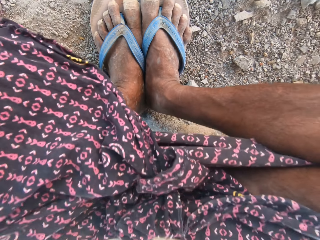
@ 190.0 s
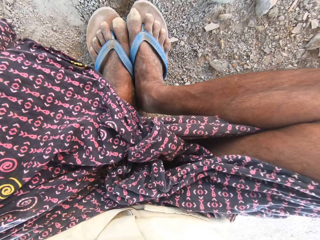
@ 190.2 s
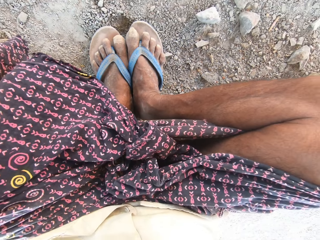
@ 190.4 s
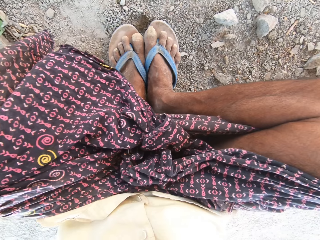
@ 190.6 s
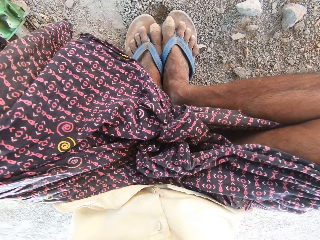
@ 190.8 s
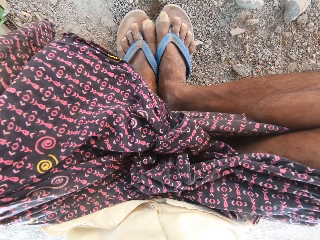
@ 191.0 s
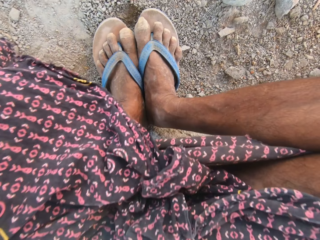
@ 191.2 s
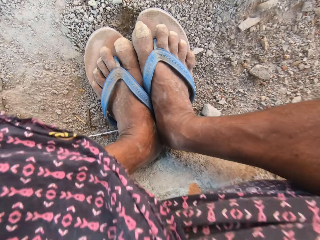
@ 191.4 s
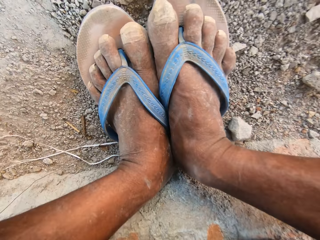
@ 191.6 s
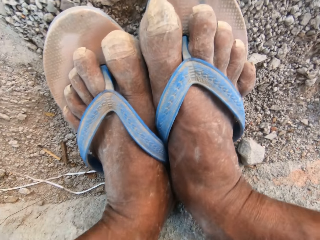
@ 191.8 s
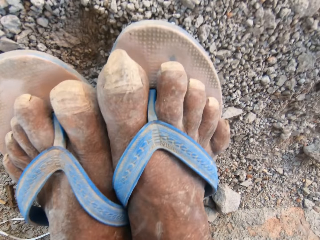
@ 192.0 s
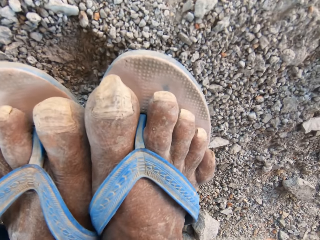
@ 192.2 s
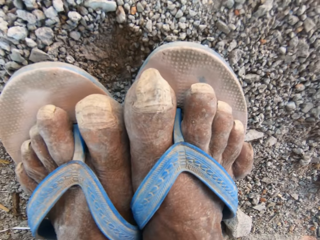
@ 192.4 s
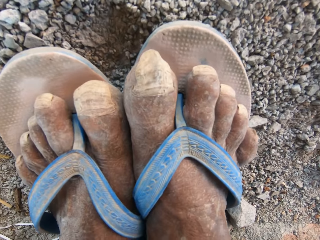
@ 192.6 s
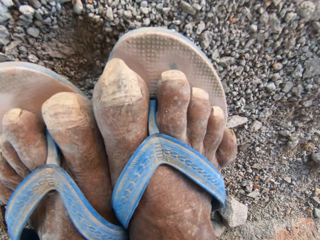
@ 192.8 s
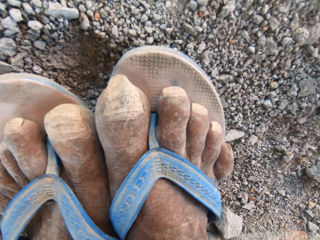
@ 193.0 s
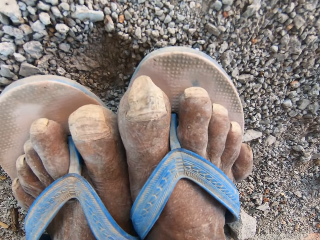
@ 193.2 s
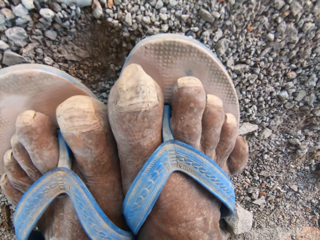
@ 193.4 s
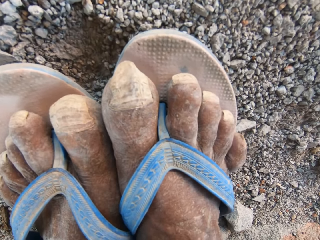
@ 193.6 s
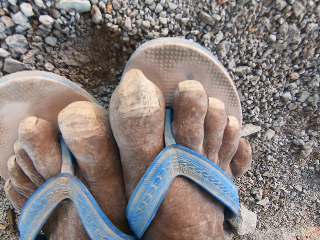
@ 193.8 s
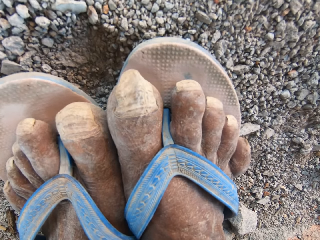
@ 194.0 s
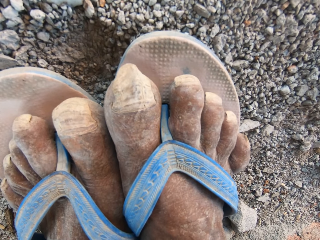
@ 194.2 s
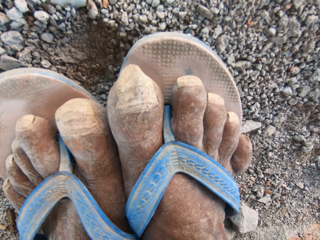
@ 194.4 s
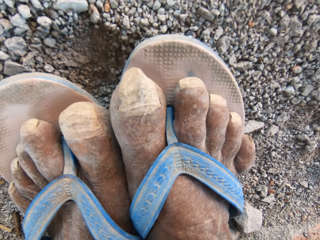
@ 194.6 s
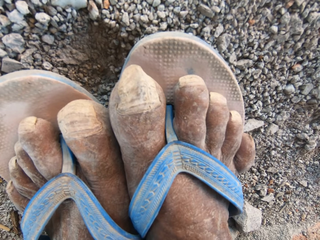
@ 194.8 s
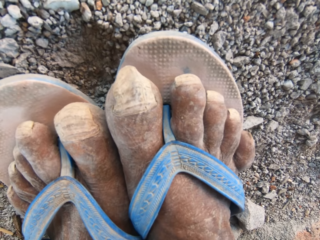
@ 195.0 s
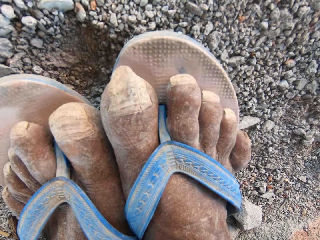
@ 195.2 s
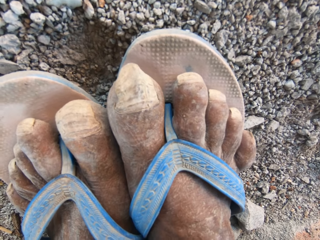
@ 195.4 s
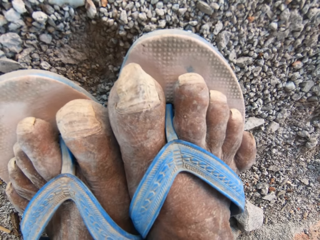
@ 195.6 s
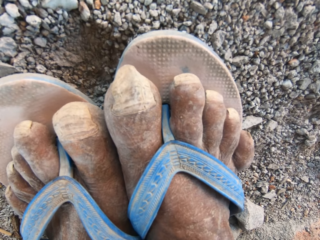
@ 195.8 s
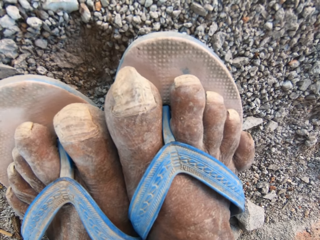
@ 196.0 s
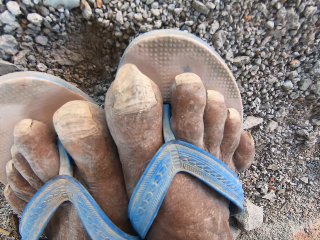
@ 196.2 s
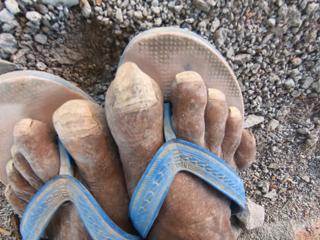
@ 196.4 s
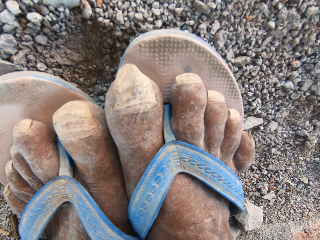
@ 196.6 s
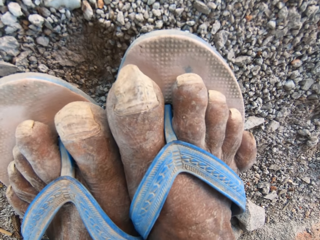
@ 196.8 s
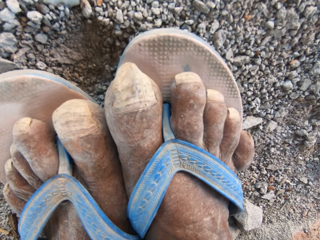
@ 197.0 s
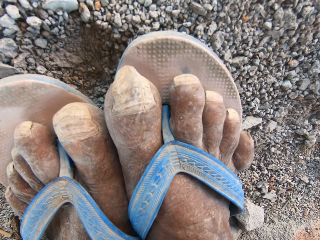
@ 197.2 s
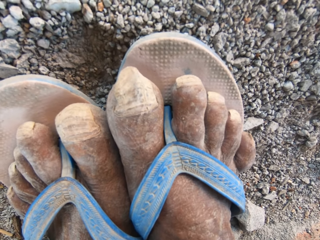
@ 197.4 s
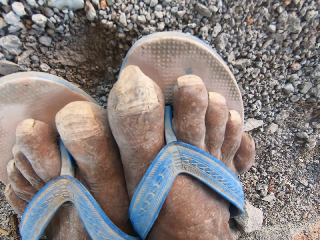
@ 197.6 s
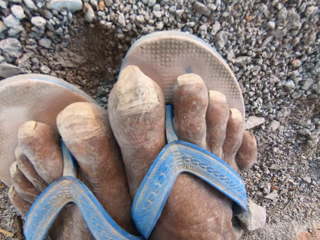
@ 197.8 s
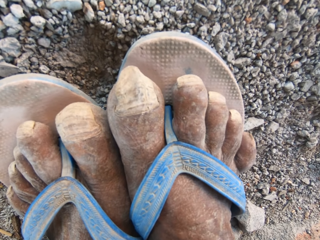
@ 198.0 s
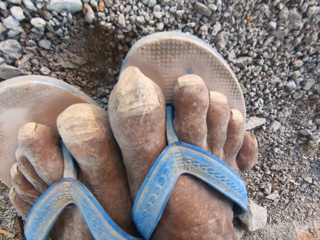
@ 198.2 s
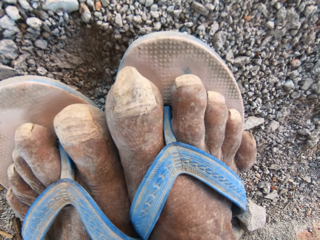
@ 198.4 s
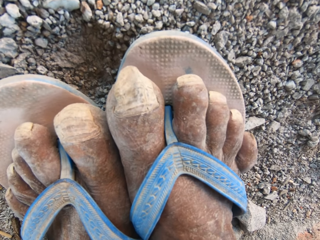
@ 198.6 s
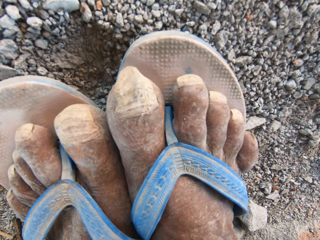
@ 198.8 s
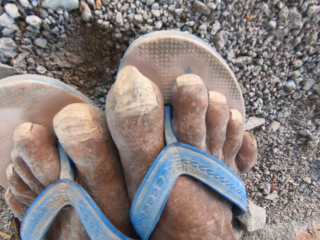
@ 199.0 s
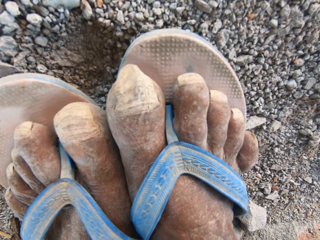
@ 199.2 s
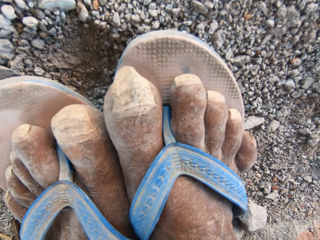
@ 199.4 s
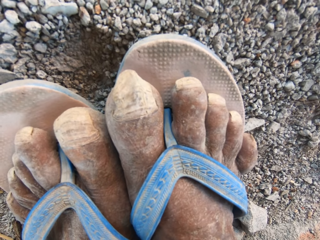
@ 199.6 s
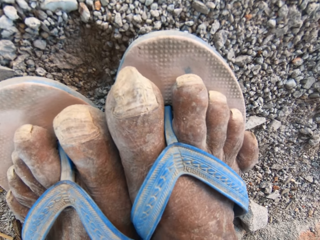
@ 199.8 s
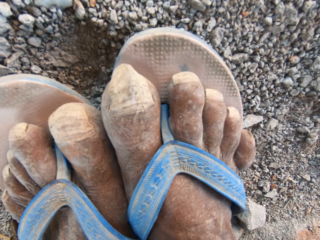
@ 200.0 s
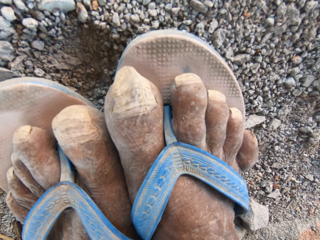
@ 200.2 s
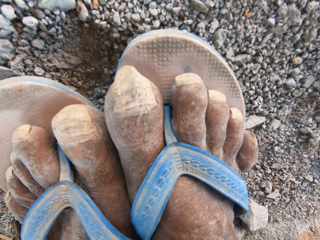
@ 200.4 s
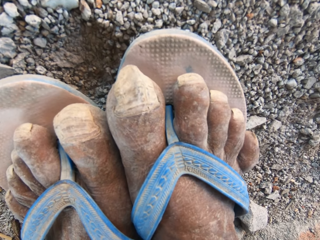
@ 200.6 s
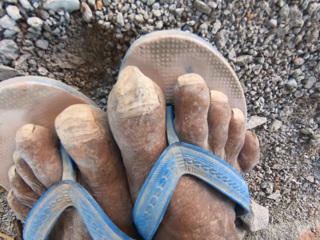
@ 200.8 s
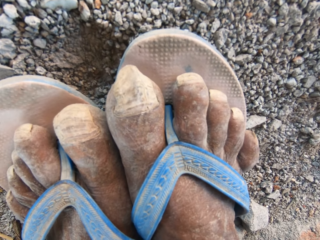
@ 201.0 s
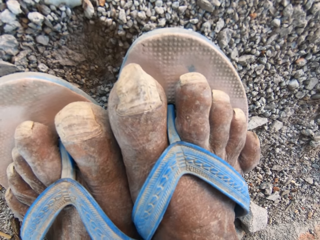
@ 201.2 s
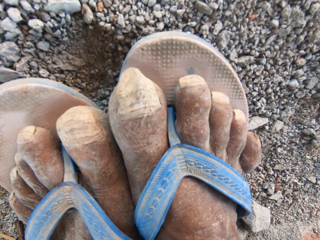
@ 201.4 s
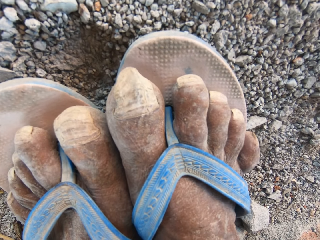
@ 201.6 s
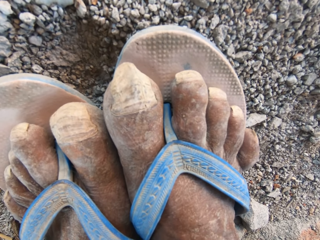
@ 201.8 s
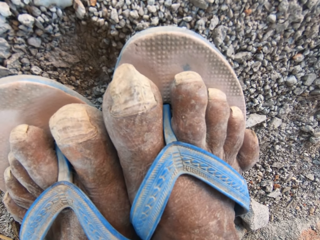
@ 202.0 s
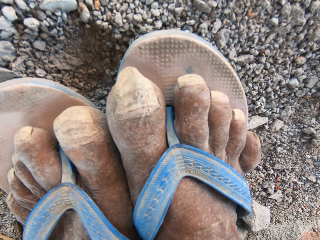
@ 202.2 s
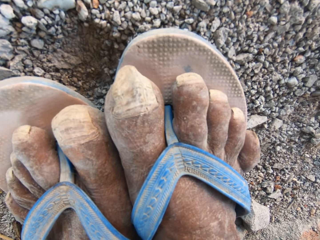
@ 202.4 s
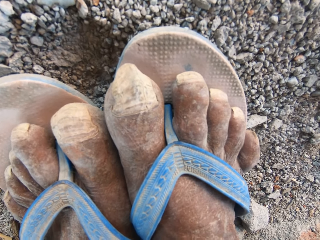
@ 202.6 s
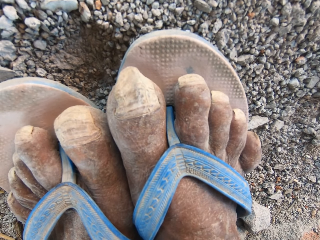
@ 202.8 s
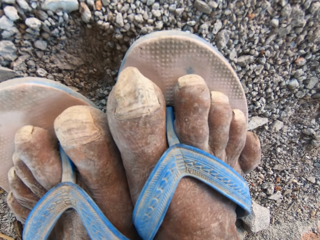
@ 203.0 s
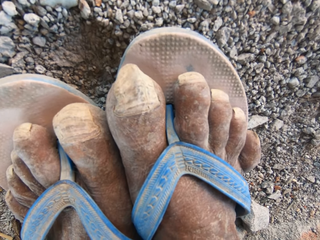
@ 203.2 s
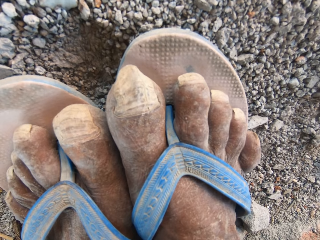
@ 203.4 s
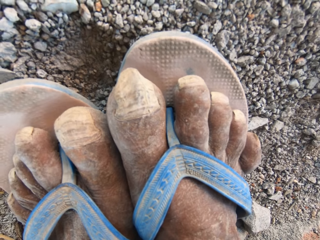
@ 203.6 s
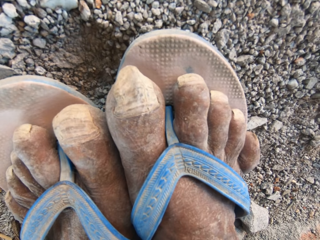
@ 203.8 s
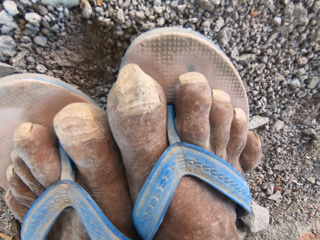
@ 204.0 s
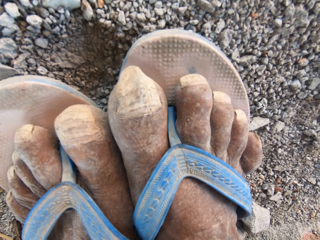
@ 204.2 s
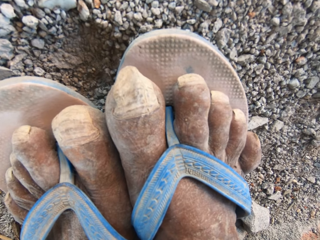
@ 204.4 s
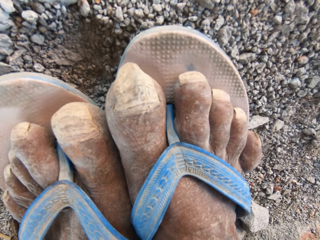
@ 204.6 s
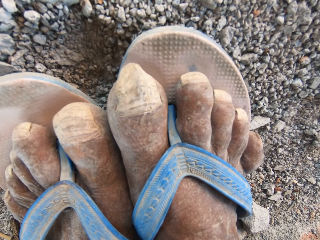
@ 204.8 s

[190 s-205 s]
The camera wearer looks at his wrapper. He looks at his legs. He converses with a man.

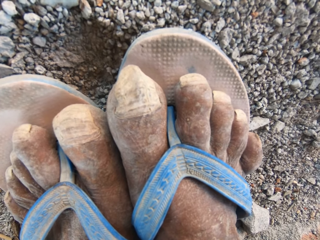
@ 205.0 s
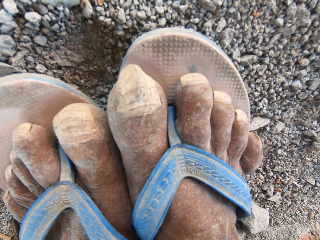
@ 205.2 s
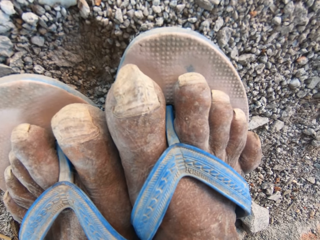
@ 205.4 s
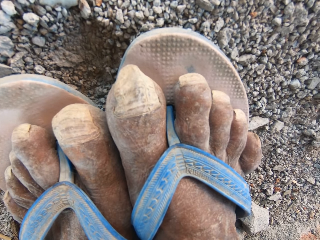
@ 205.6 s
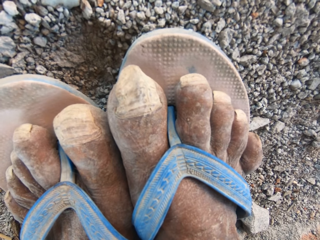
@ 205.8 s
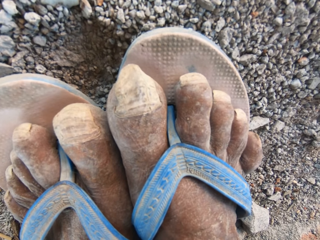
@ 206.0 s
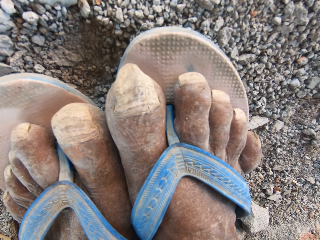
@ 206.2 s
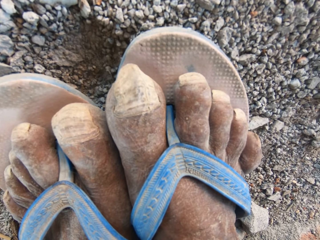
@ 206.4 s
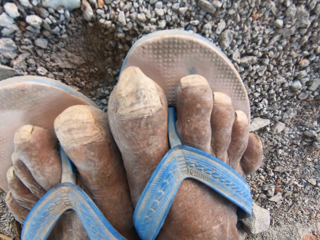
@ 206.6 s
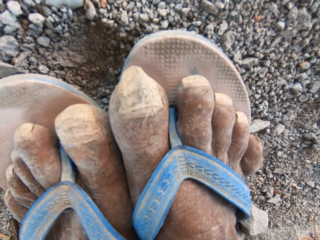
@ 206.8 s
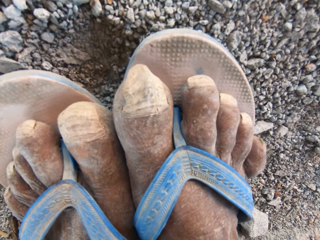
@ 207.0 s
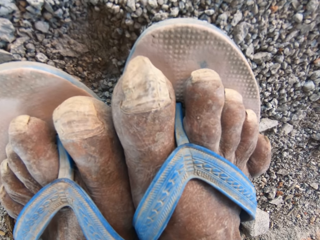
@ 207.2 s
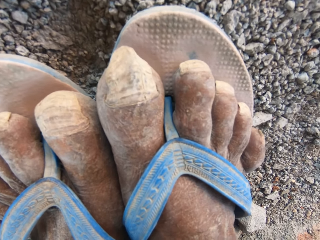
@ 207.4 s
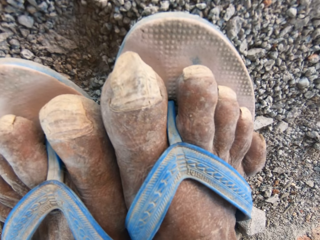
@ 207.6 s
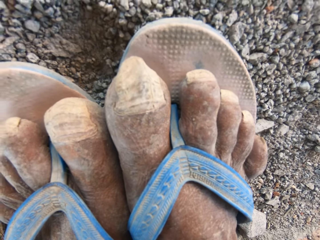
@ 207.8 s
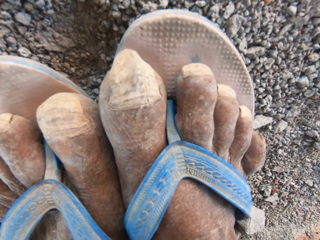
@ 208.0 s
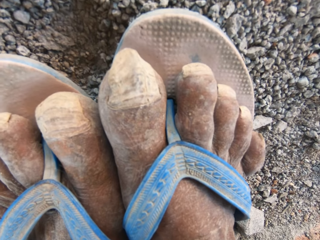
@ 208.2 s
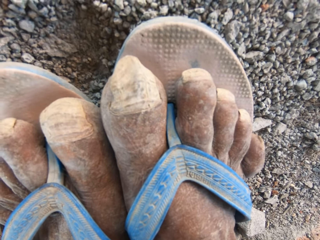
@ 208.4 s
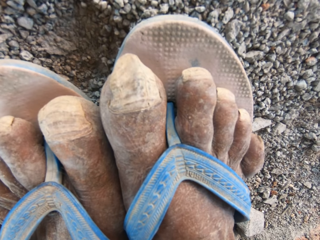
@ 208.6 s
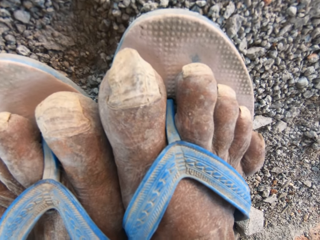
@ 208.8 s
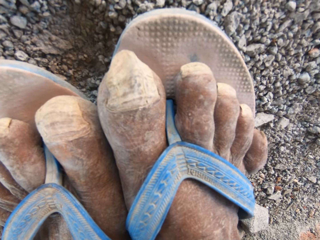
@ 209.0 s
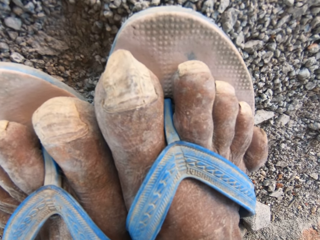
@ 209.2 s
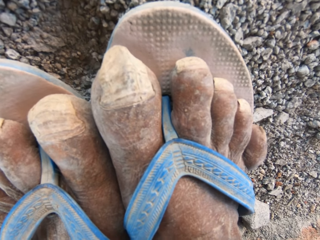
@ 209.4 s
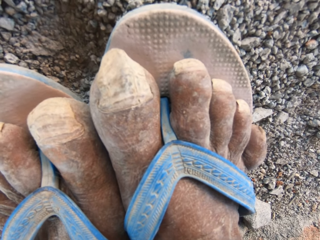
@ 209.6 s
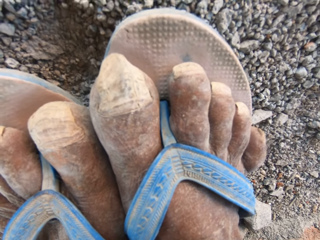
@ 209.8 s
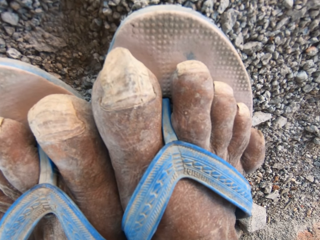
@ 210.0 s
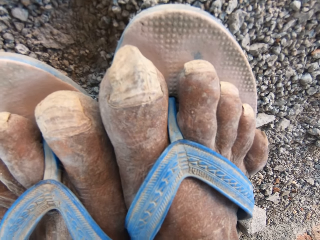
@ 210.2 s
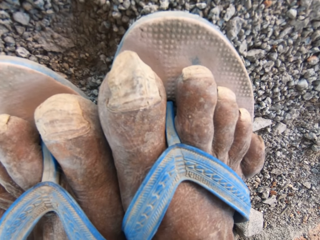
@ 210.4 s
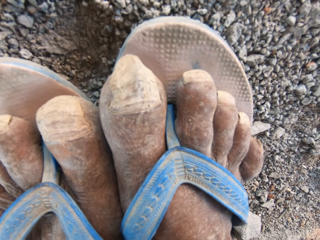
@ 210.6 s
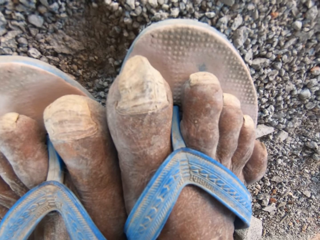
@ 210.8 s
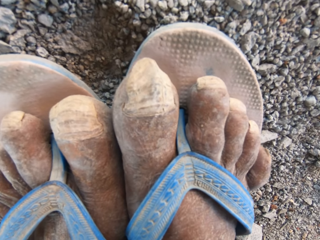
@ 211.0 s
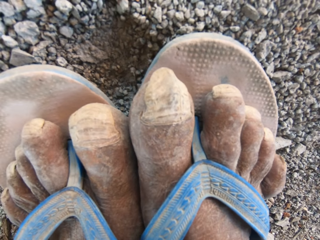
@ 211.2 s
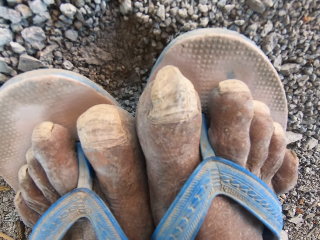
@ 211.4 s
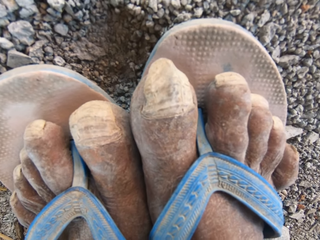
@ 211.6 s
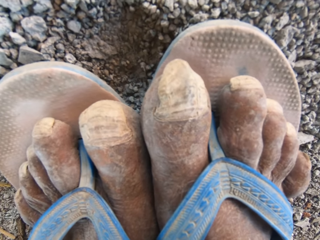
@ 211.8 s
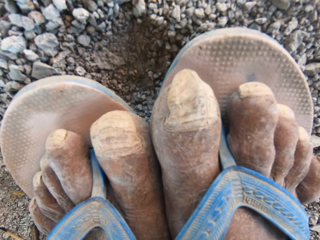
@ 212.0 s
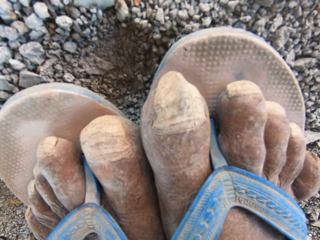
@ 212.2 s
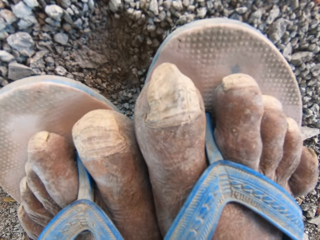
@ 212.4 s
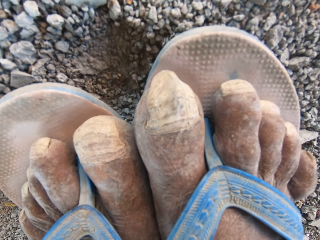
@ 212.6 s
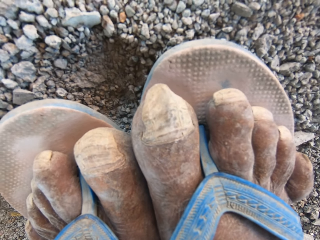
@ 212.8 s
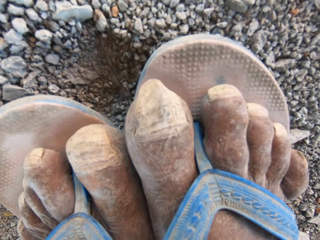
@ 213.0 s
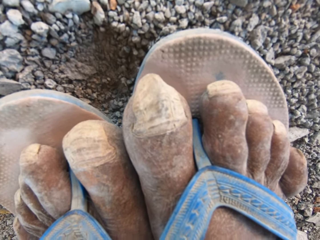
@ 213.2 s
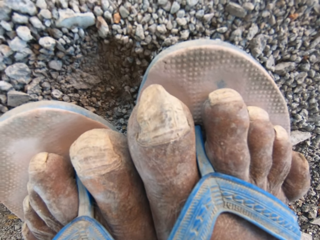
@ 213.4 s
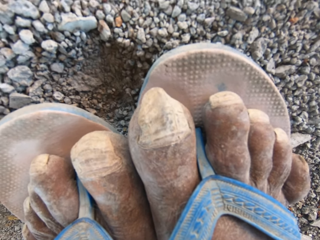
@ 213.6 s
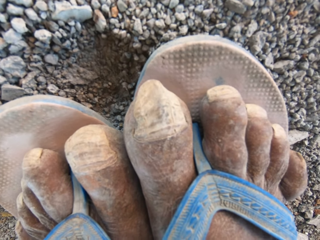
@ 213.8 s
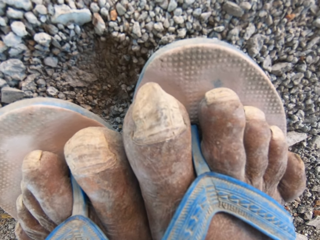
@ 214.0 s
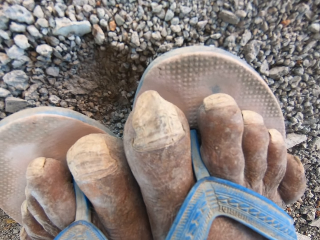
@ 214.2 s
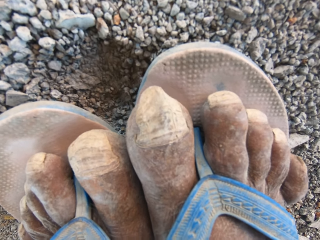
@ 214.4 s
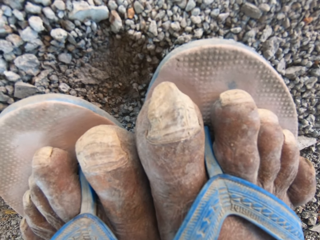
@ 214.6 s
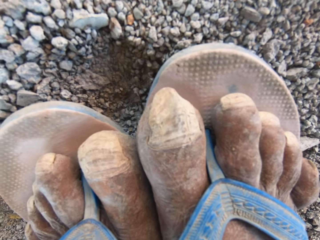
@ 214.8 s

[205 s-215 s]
The camera wearer looks at his legs.
